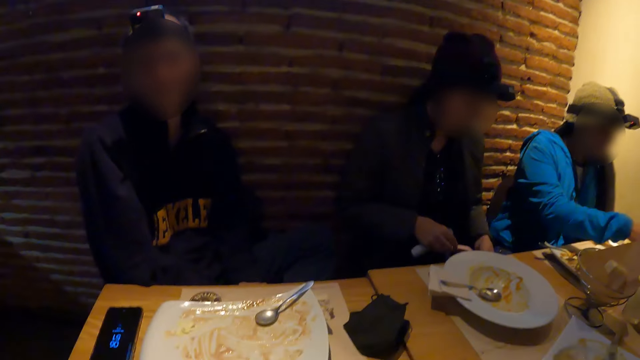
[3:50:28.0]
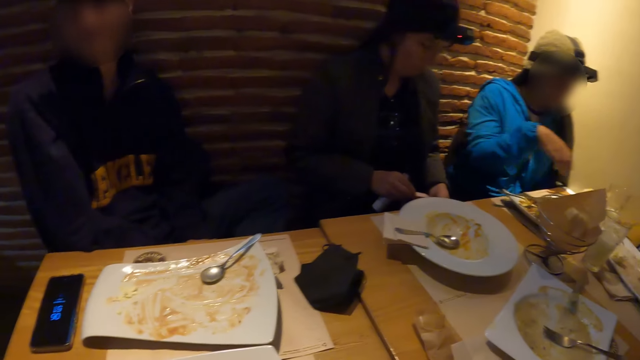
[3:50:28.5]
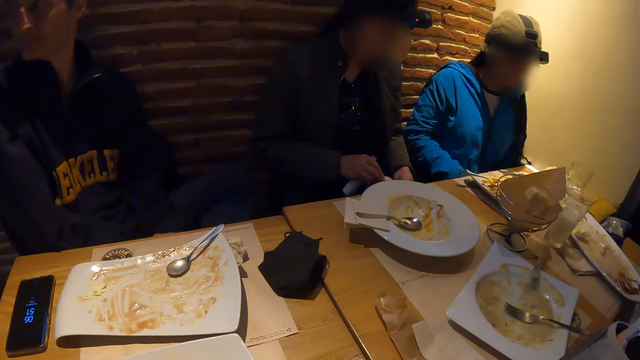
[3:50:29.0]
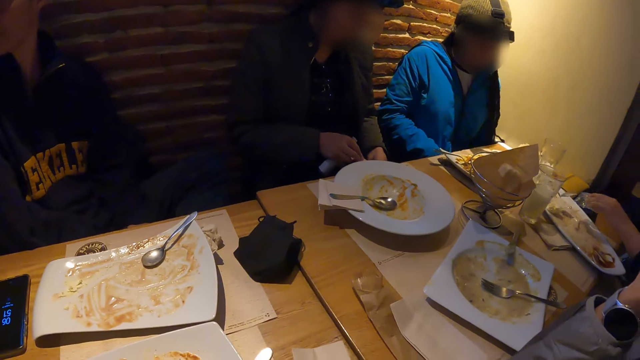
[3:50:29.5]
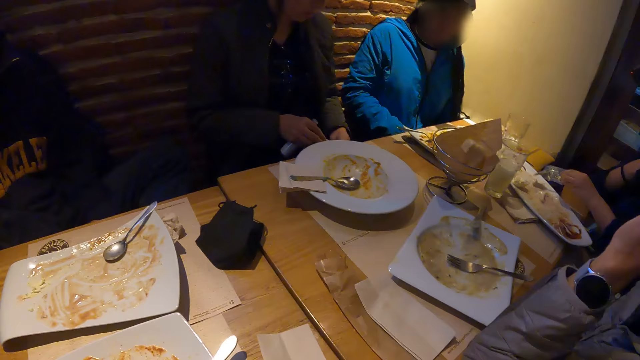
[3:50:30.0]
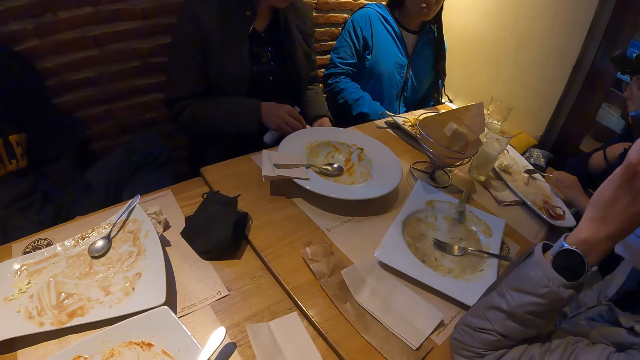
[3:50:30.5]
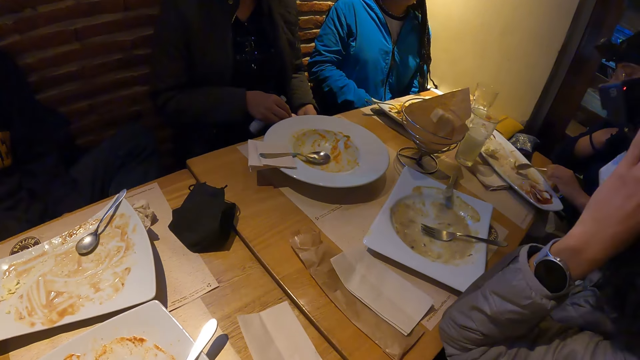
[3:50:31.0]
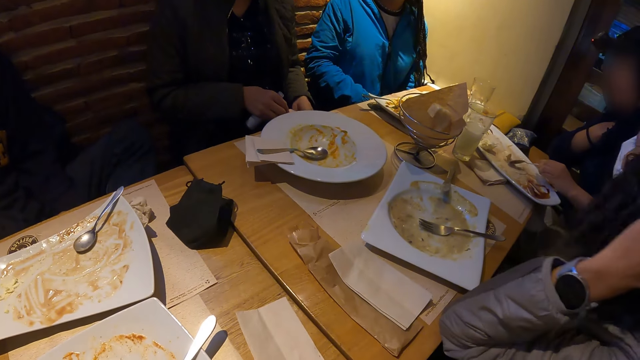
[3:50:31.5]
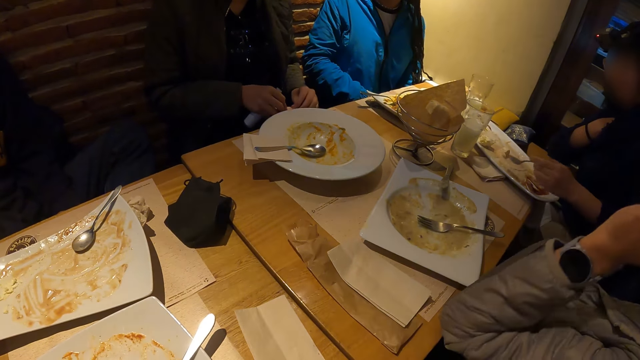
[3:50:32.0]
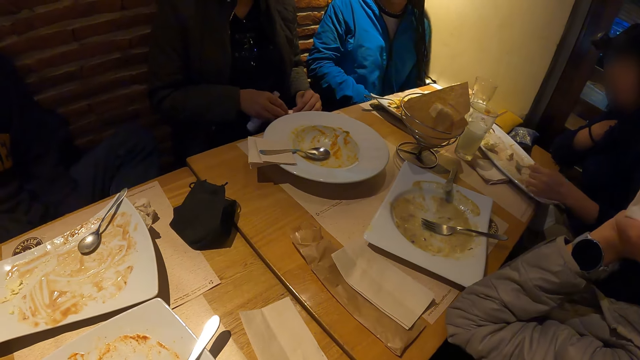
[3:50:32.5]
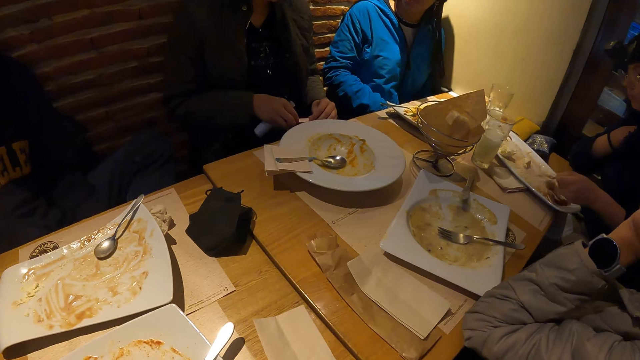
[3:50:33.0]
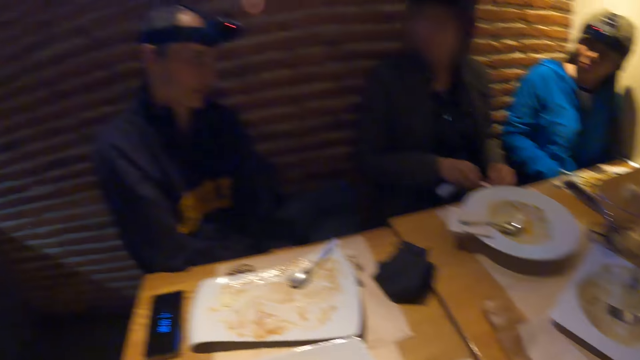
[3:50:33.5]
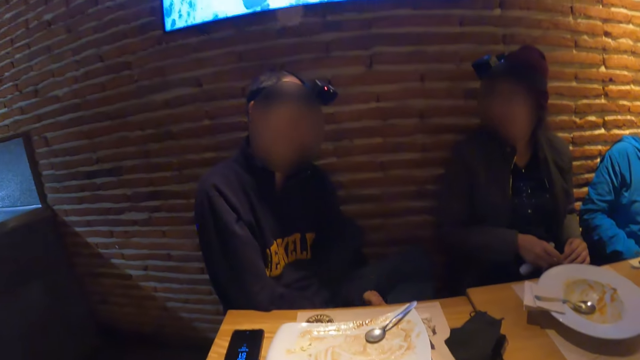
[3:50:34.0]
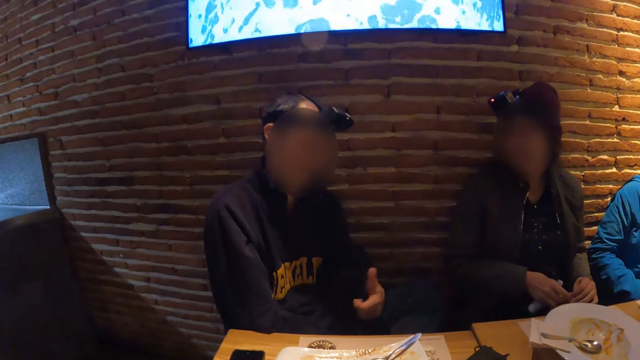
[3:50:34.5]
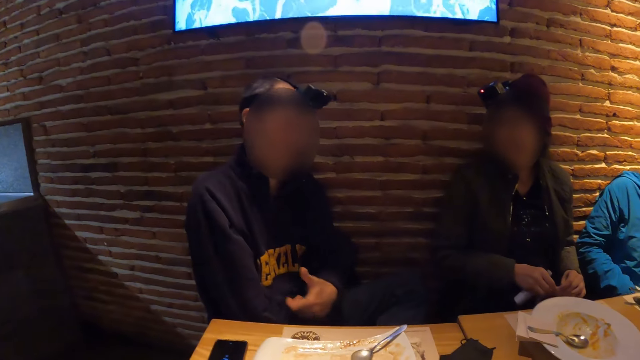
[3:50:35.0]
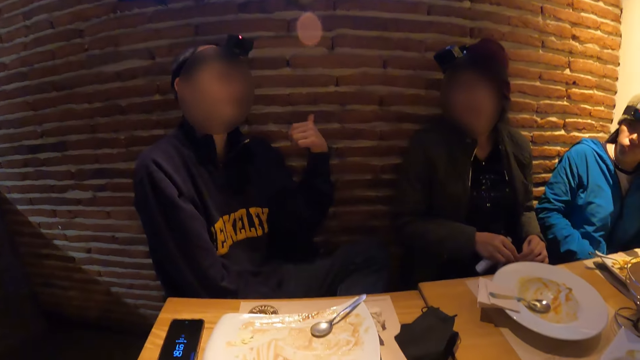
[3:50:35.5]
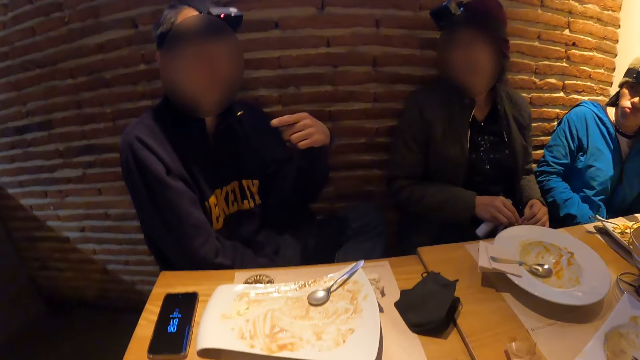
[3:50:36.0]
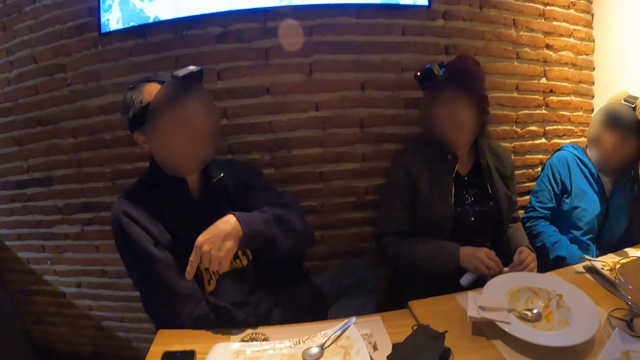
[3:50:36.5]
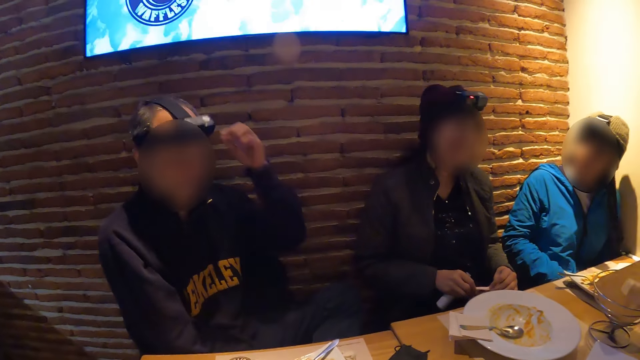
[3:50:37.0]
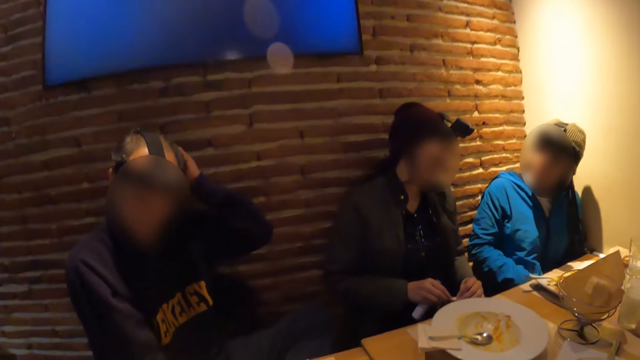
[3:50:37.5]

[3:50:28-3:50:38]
The woman gathers food in the plate with the spoon in her left hand.

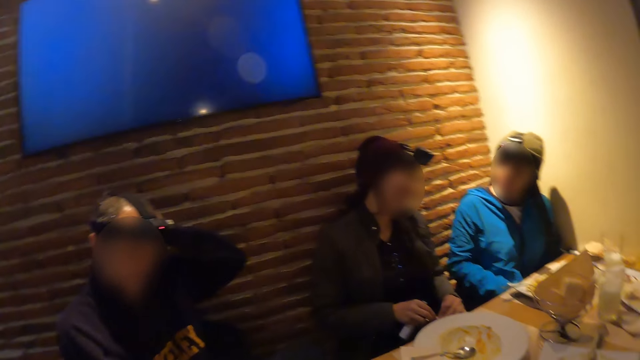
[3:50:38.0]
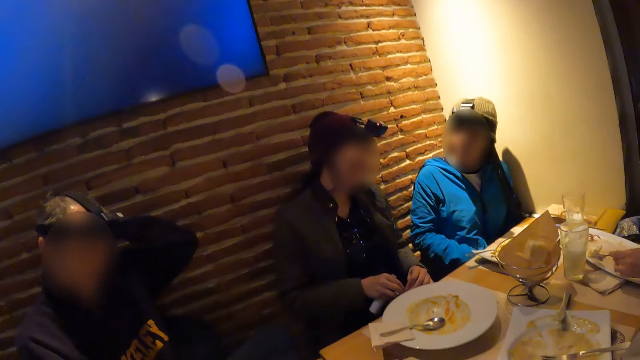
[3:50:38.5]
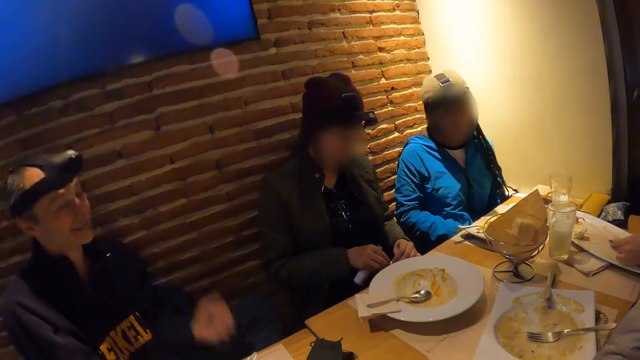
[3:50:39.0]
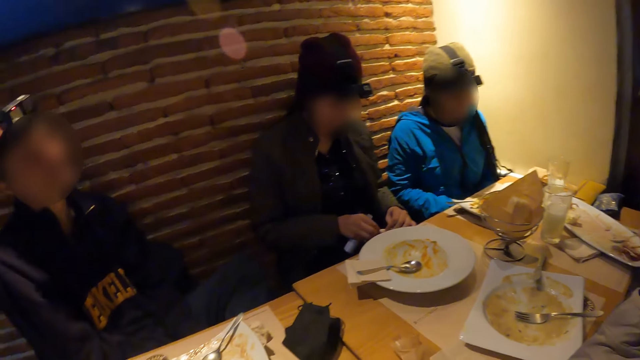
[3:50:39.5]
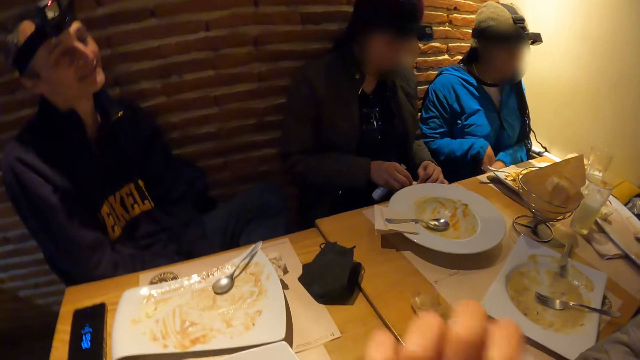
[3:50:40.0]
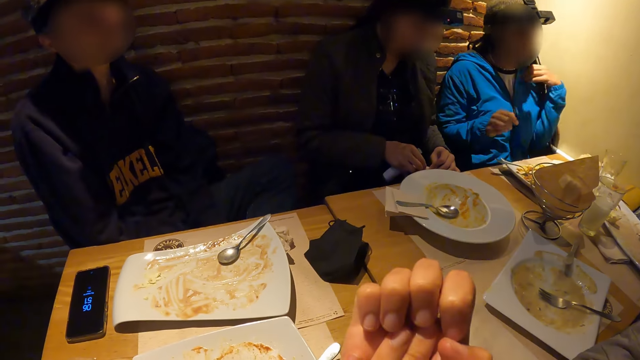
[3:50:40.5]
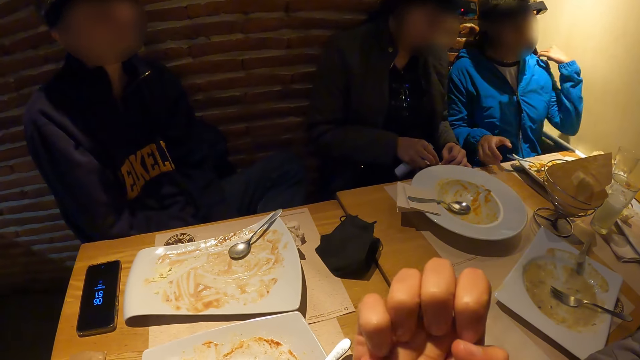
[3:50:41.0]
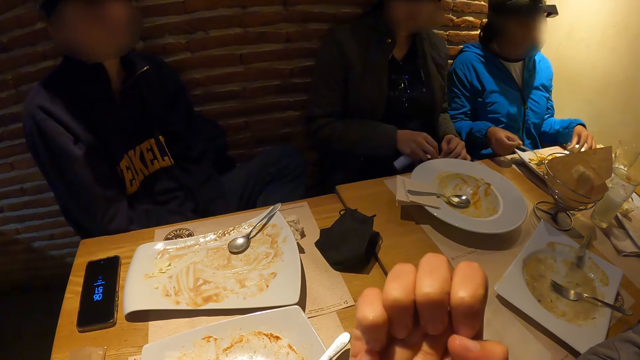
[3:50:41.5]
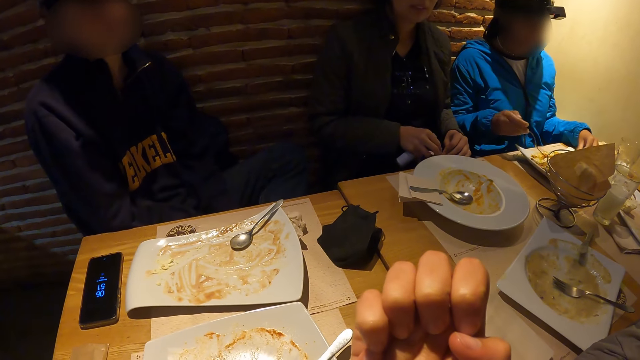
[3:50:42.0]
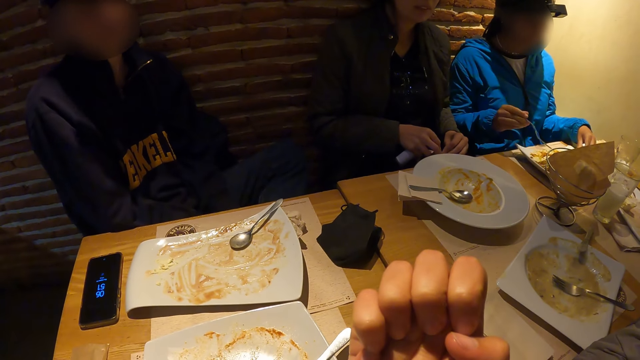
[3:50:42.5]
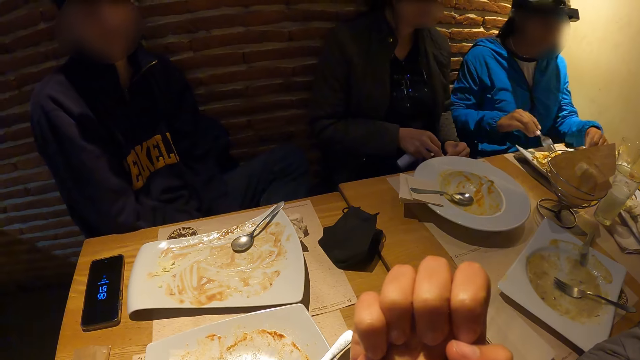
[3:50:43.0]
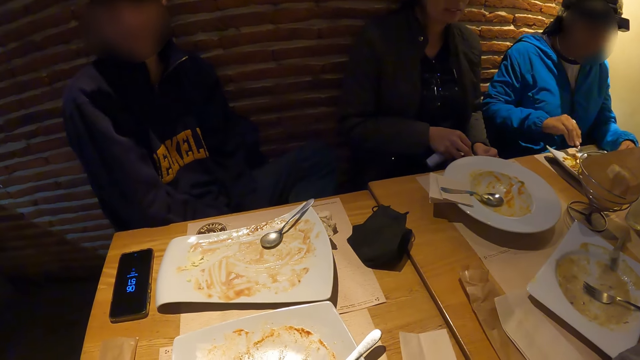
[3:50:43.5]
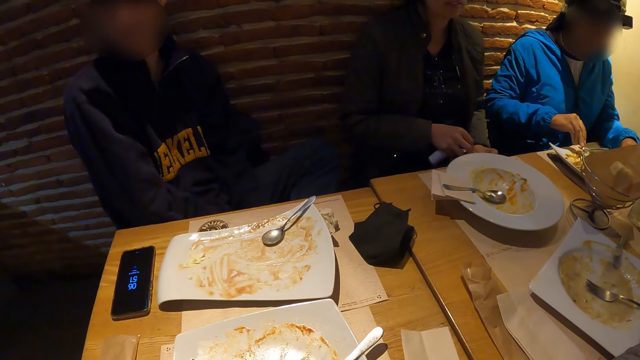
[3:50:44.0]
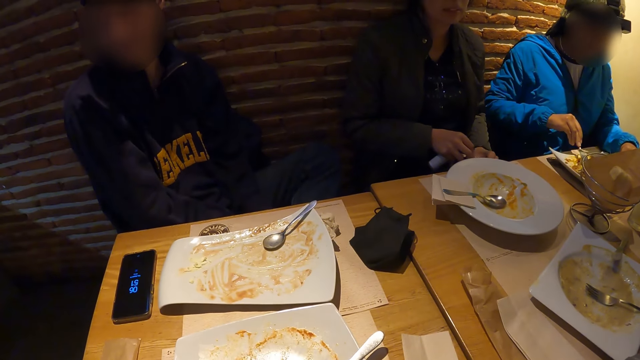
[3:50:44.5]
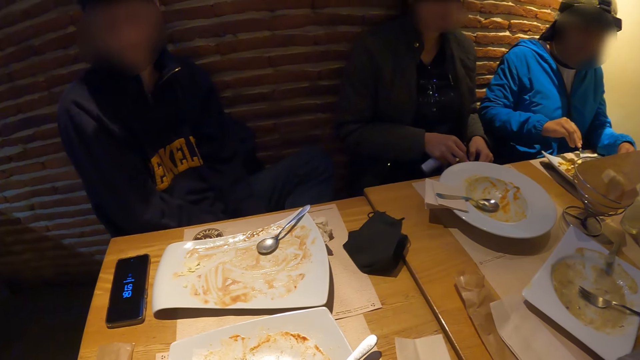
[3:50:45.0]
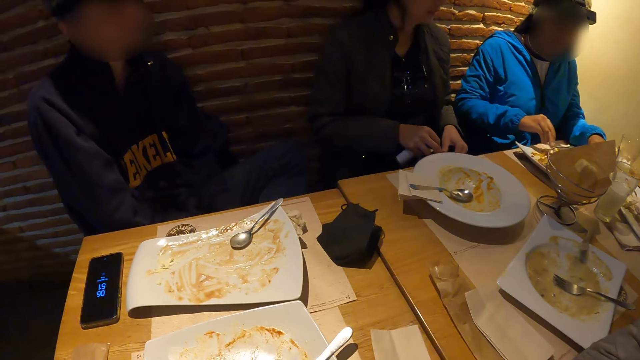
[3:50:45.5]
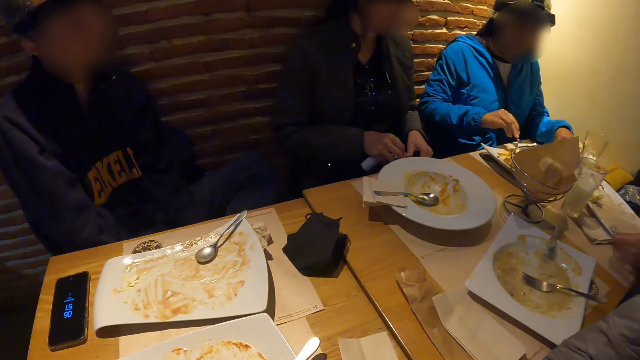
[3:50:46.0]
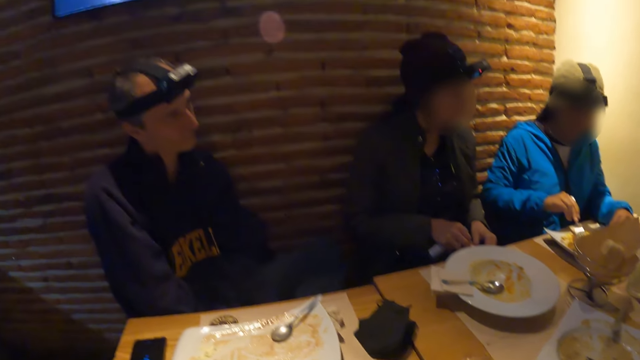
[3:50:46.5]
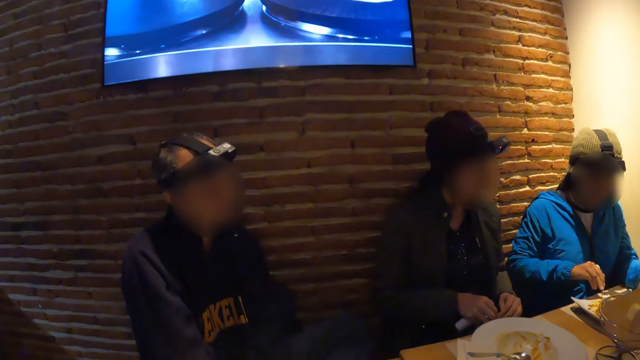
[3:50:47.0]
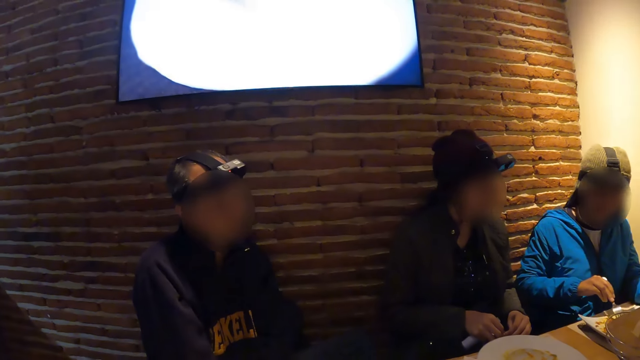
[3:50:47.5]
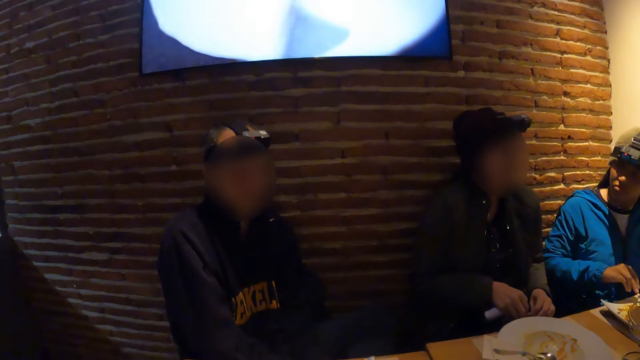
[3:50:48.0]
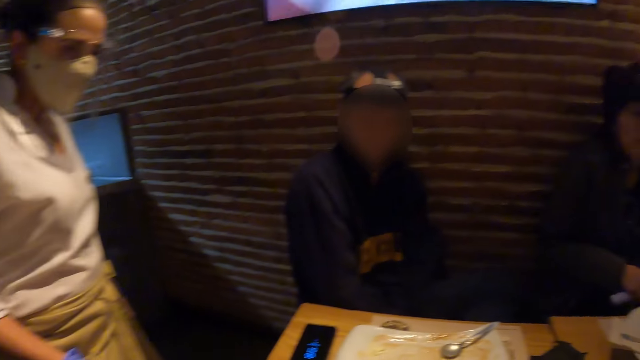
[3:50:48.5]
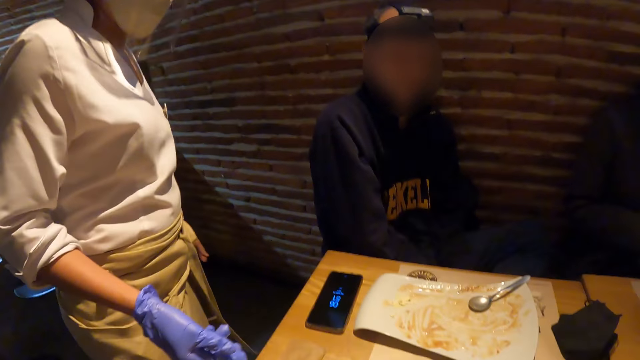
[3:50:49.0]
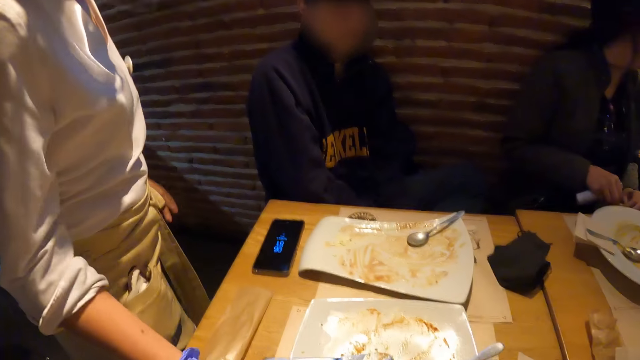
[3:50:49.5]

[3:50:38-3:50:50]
The camera wearer looks around. The woman picks the fork from the plate with her right hand. The camera wearer looks at fingernails. The woman gathers food in the plate with the fork in her right hand. The camera wearer looks around.
